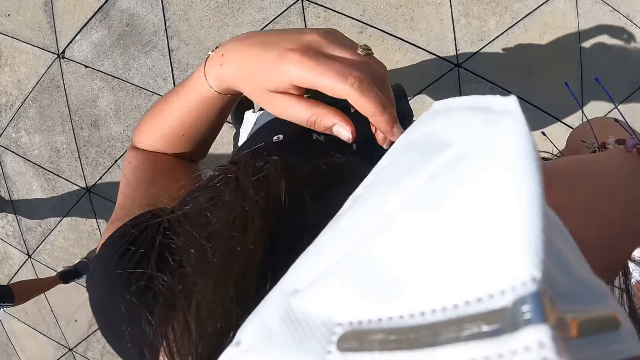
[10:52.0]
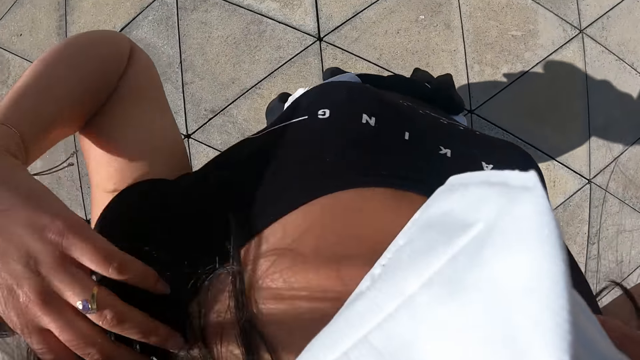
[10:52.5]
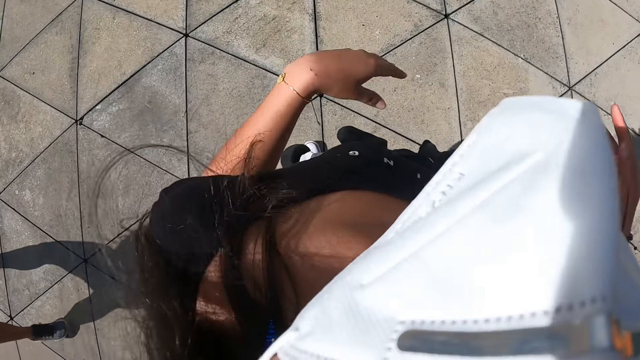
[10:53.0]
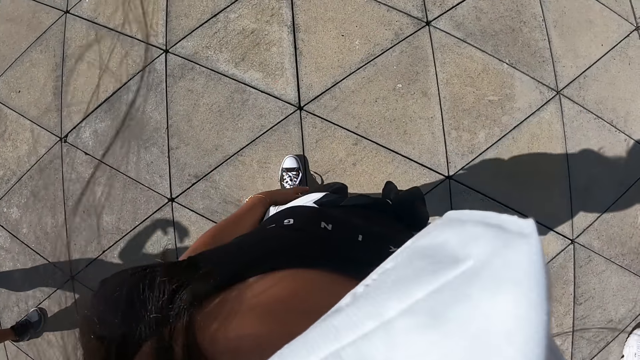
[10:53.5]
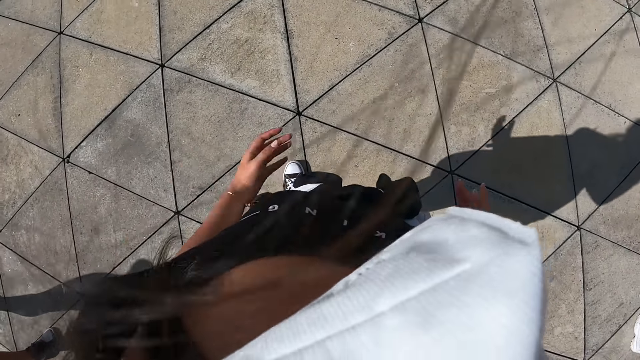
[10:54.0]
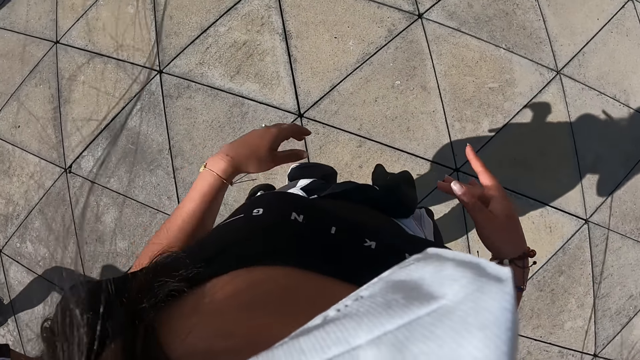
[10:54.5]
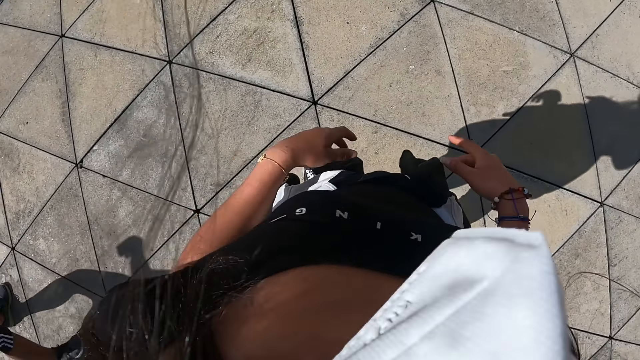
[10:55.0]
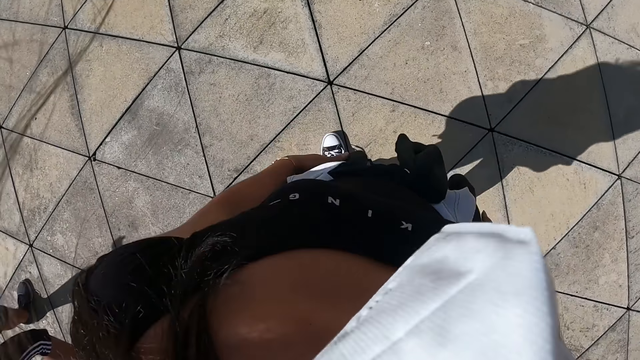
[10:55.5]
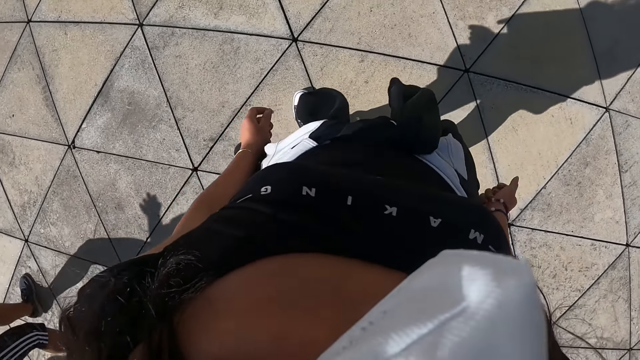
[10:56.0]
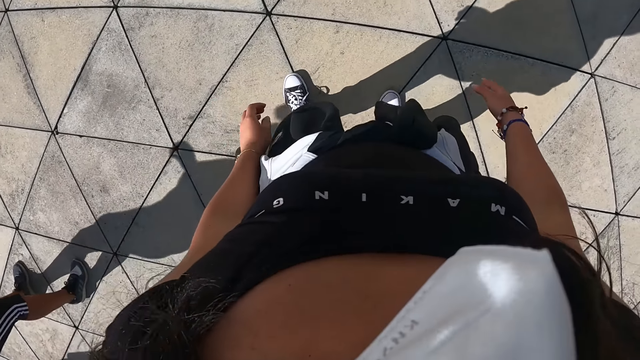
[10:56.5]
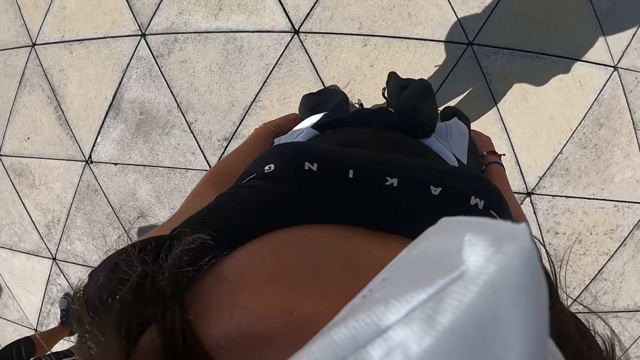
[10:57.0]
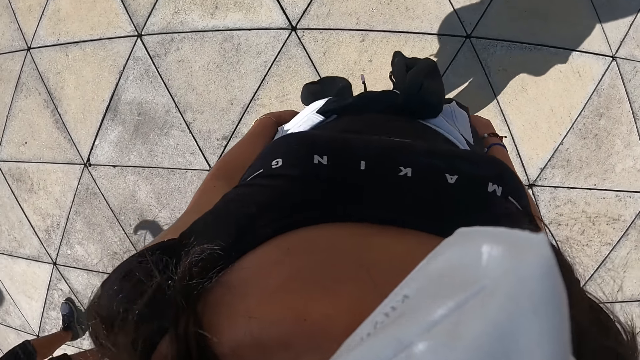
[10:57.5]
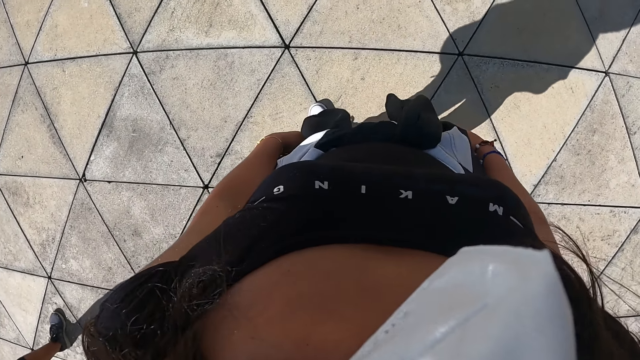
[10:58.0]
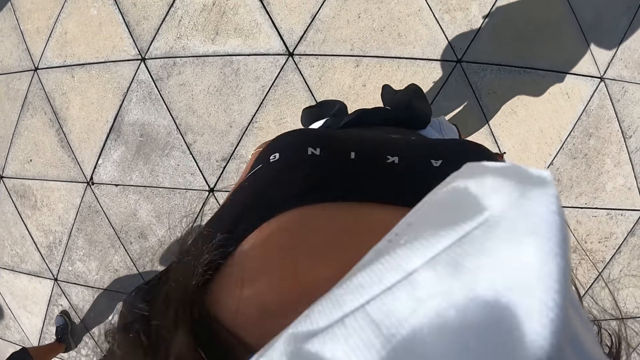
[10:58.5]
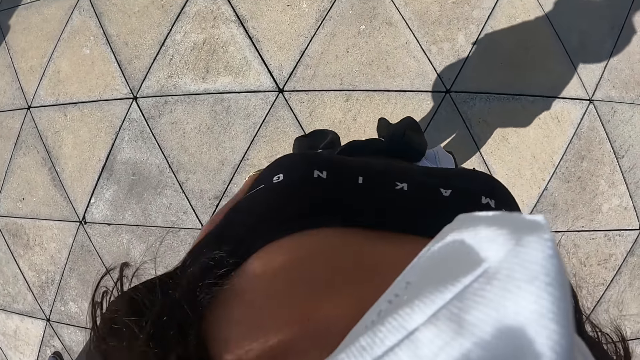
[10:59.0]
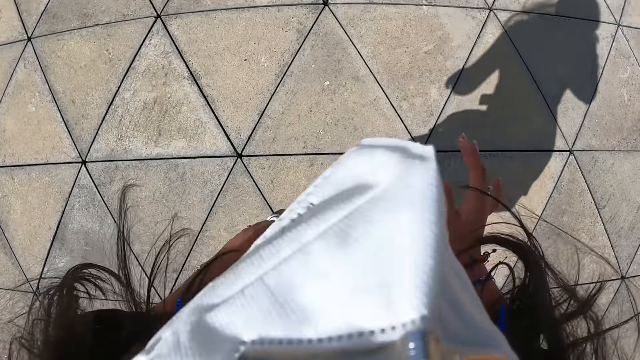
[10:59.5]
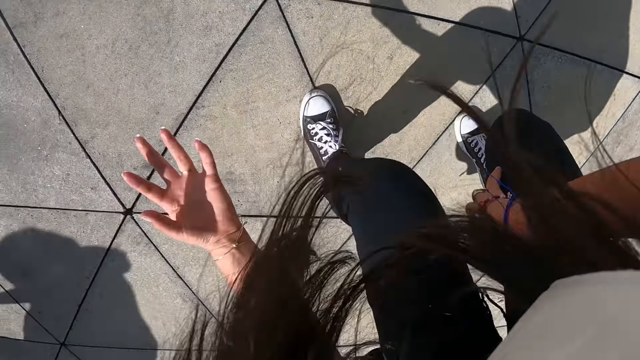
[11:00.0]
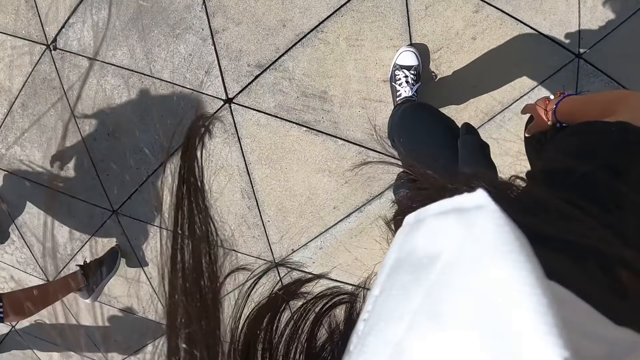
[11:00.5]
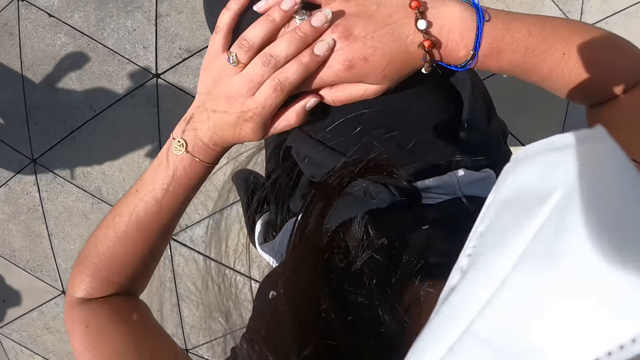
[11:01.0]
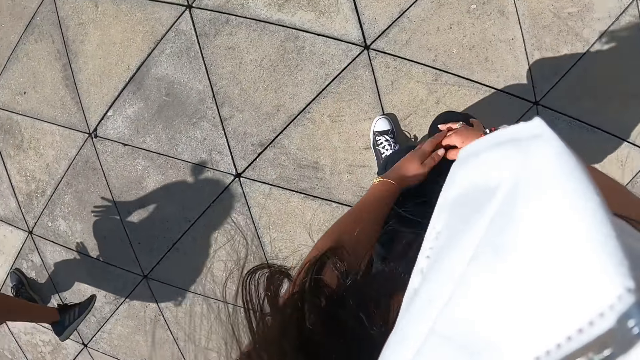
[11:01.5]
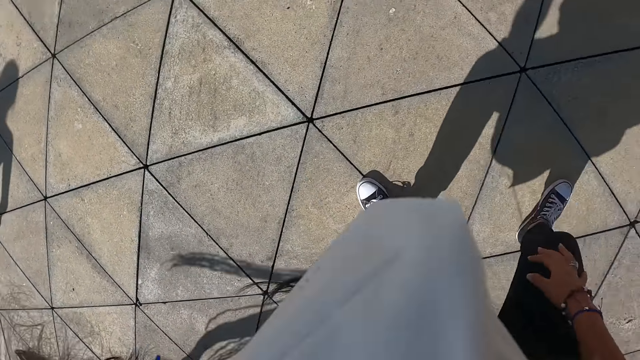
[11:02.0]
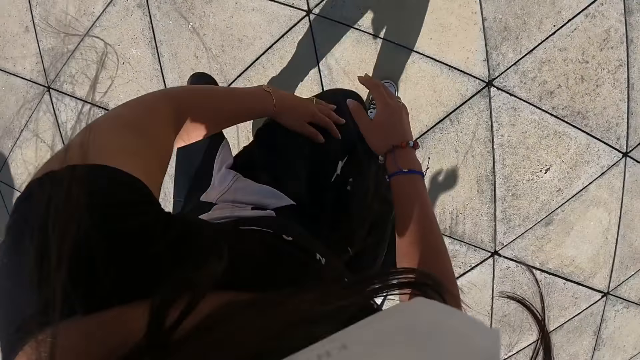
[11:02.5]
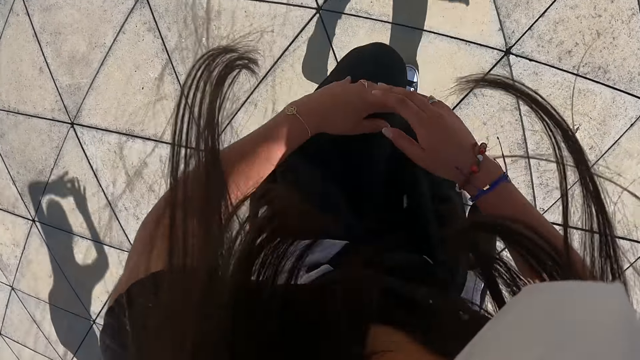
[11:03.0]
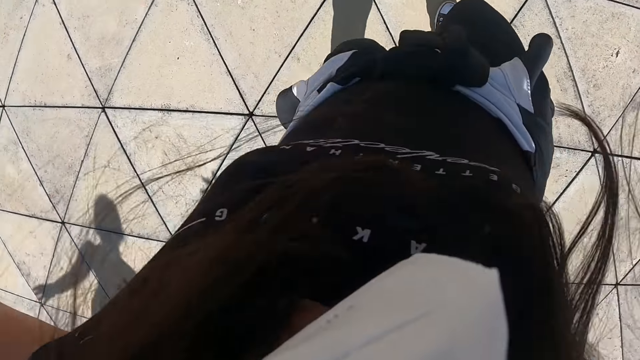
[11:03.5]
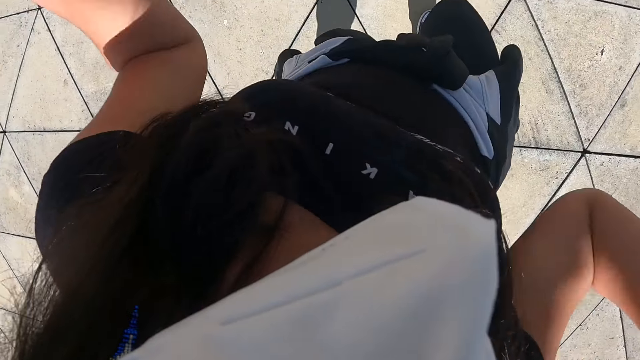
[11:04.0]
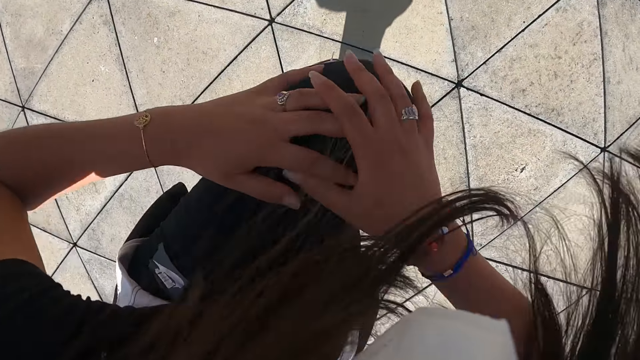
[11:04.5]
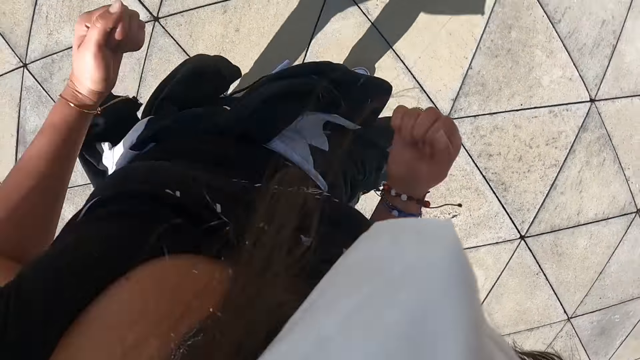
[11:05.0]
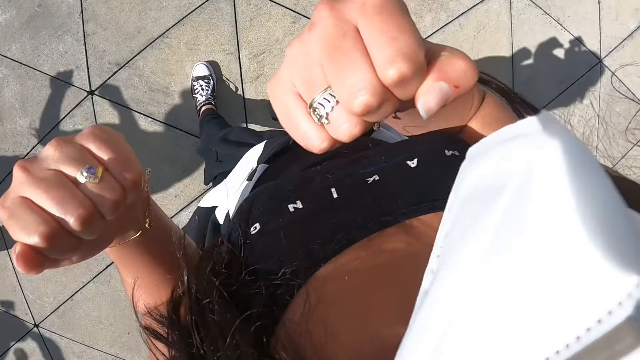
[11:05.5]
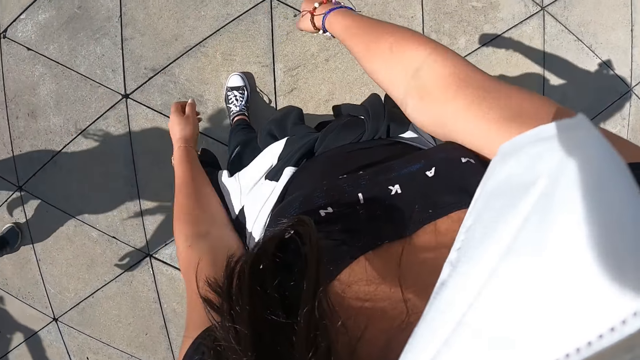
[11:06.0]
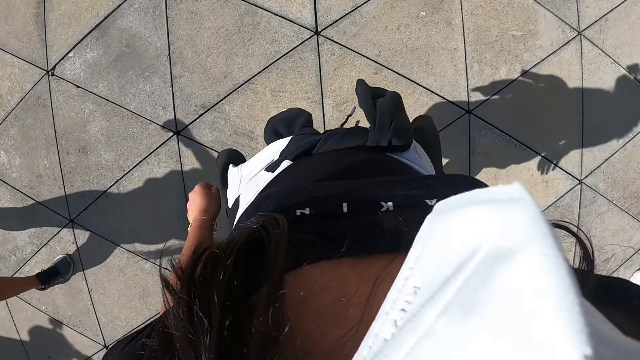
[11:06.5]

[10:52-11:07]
The camera wearer adjusts her hair with both hands. She looks around. She dances. She does exercise. She places both hands on both legs. She raises her right leg. She drops her right leg. She turns right. She raises her left leg. She drops her left leg. She raises both hands. She raises her left leg. She touches her left leg with both hands. She drops her left leg. She turns left.

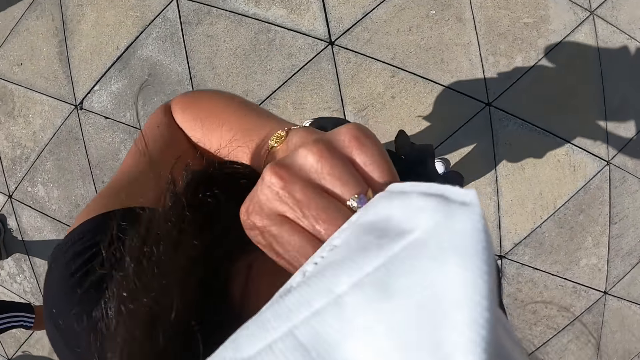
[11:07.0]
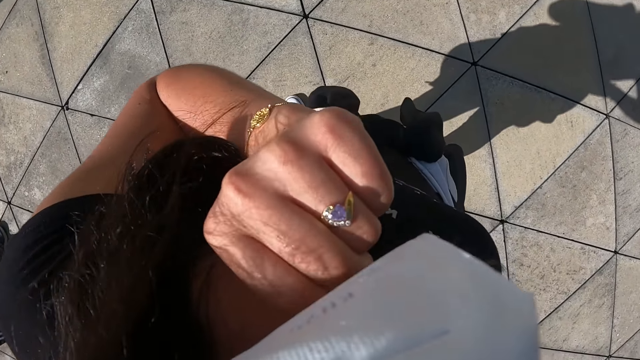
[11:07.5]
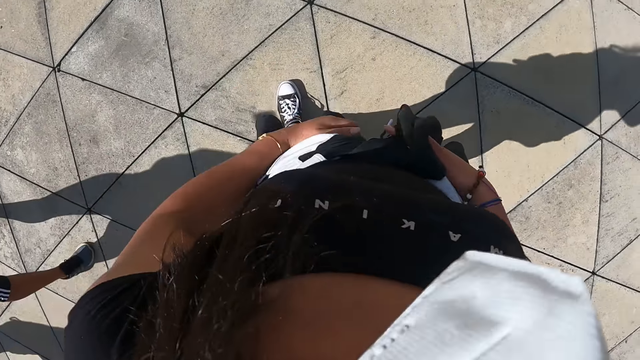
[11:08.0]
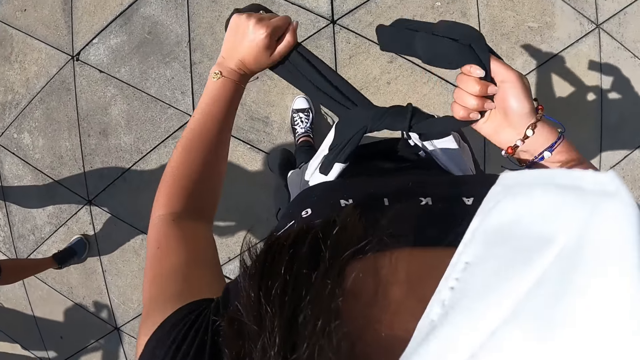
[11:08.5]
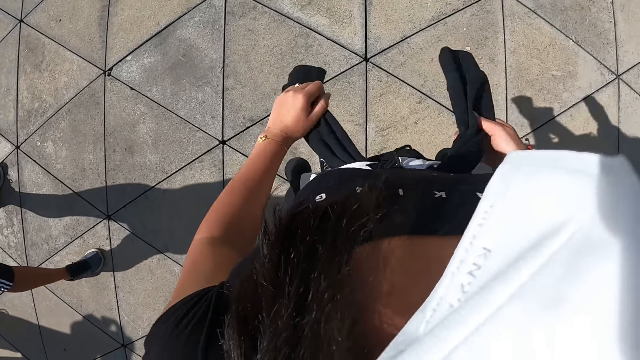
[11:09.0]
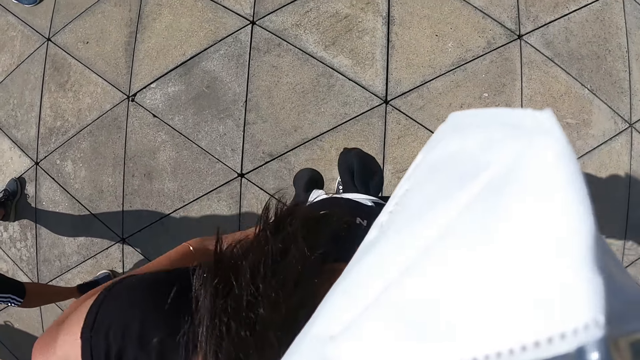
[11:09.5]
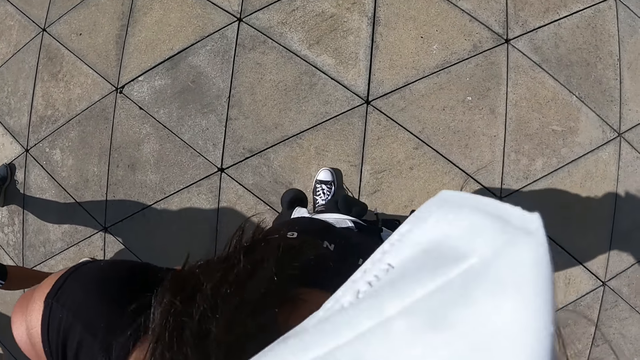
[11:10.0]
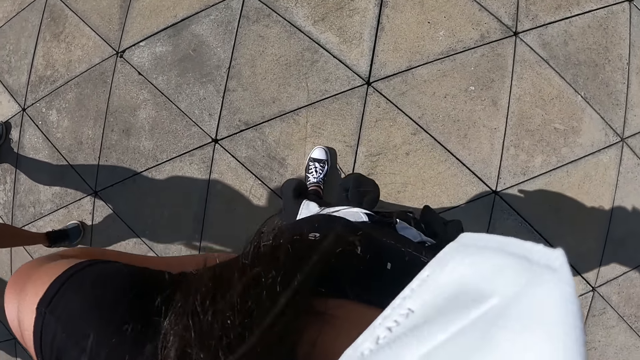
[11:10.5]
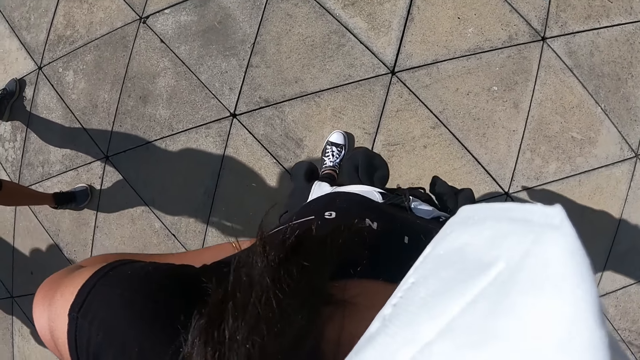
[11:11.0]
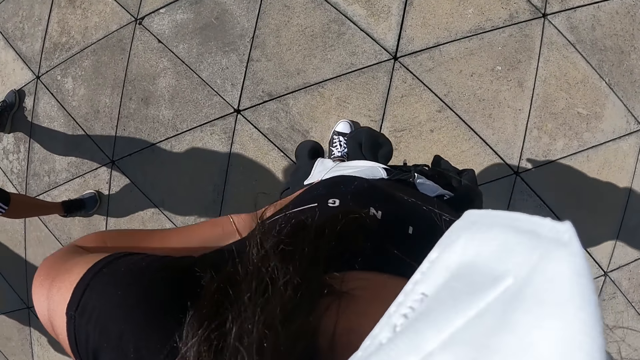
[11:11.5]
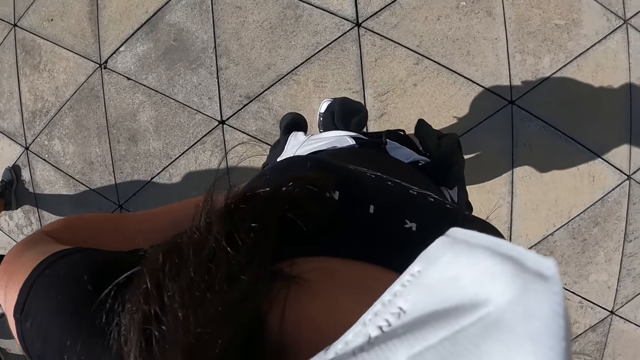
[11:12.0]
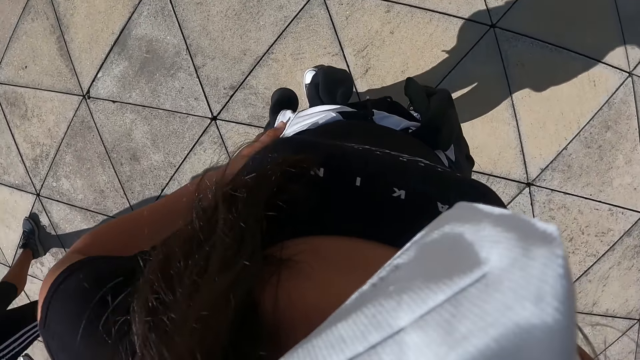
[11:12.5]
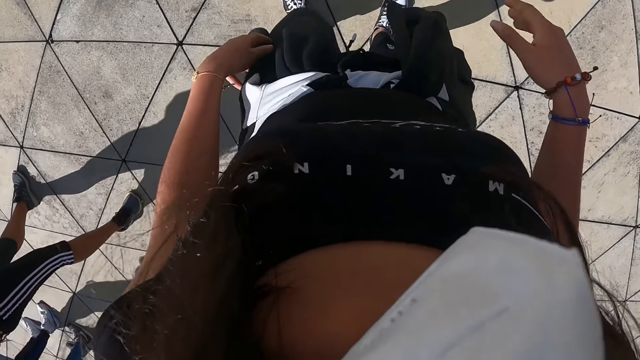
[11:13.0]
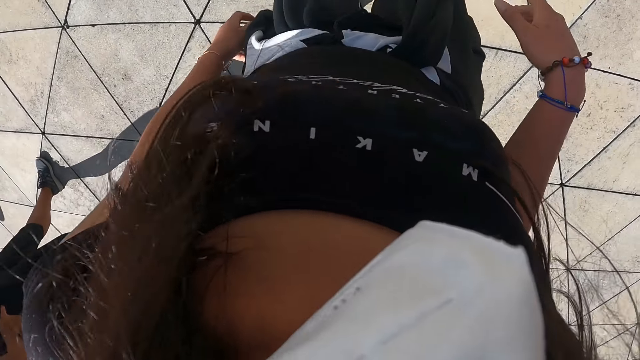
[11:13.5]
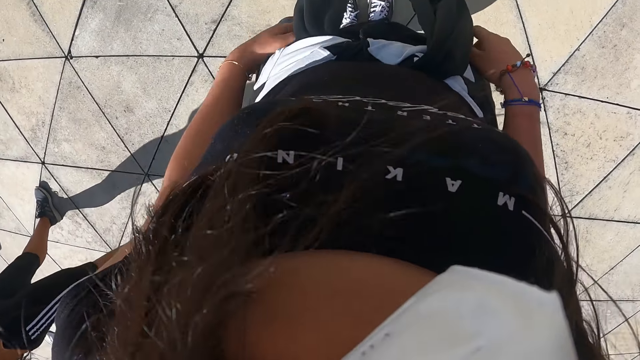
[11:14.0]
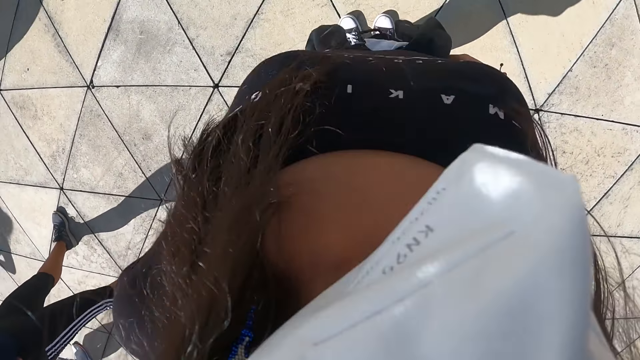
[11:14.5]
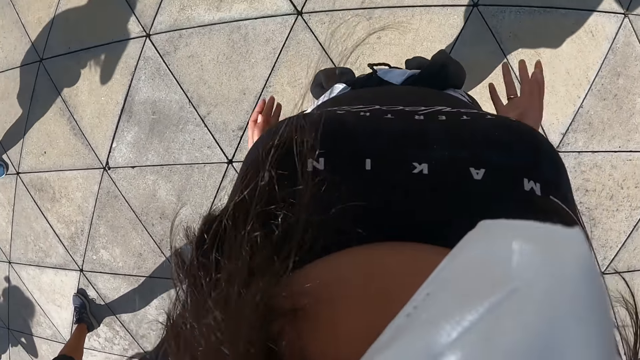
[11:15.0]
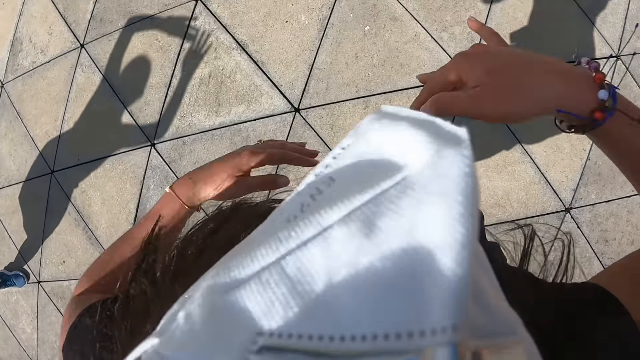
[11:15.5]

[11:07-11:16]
The camera wearer adjusts the face mask with her left hand. She fastens the cardigan on her waist with both hands. She places both hands on her waist. She looks around. She dances. She looks around. She does exercise.
